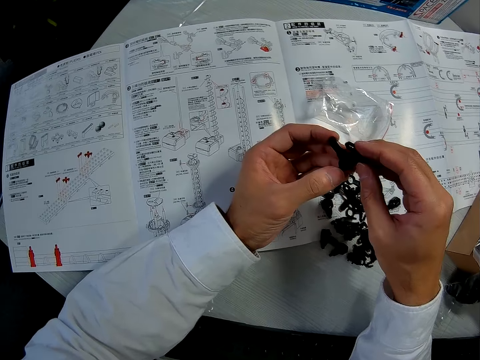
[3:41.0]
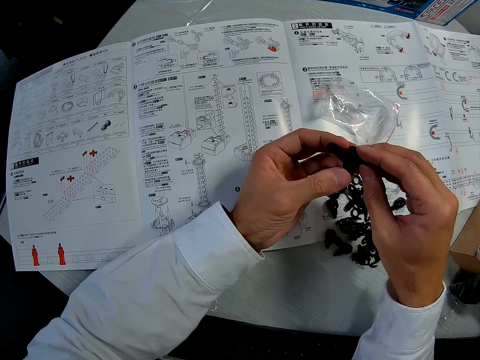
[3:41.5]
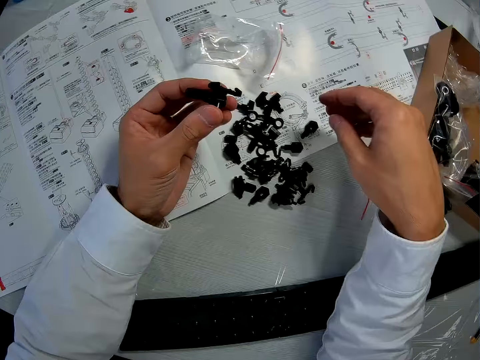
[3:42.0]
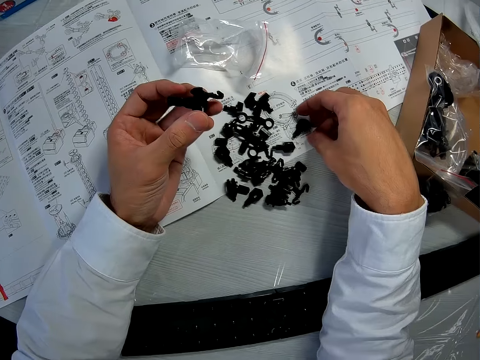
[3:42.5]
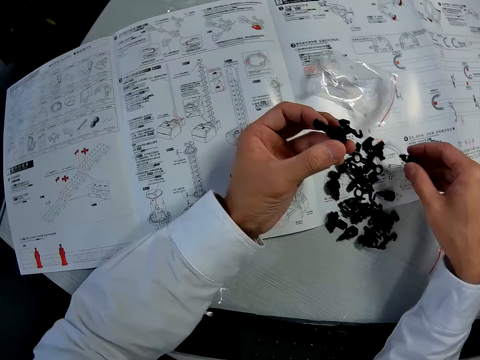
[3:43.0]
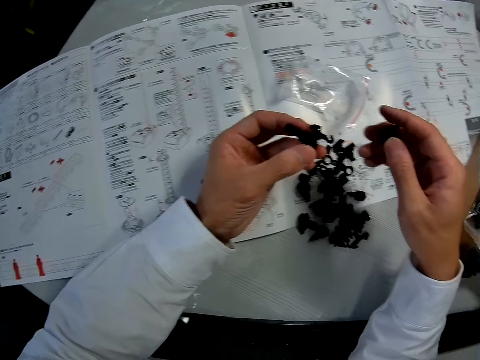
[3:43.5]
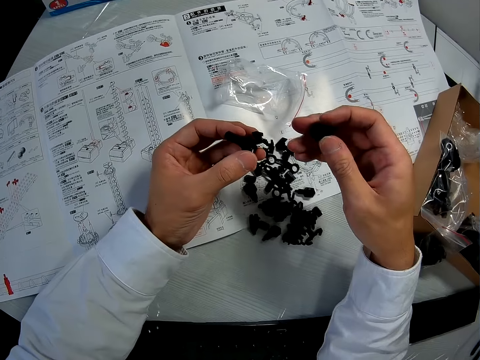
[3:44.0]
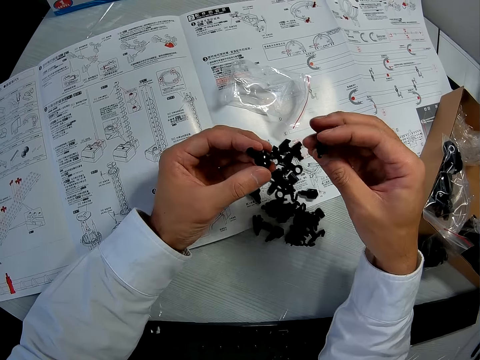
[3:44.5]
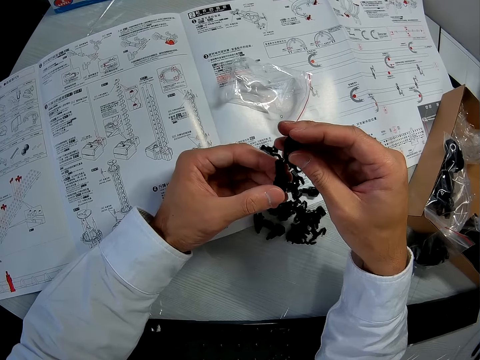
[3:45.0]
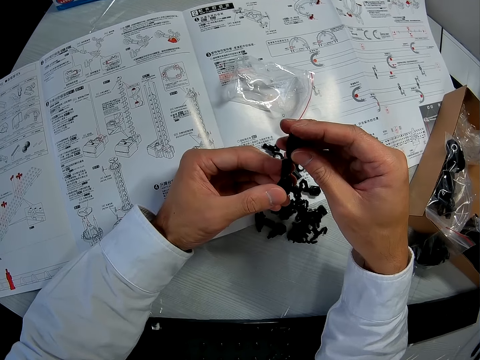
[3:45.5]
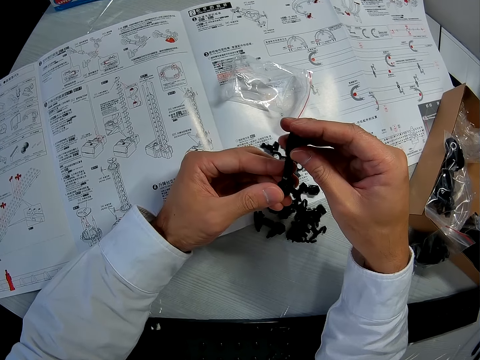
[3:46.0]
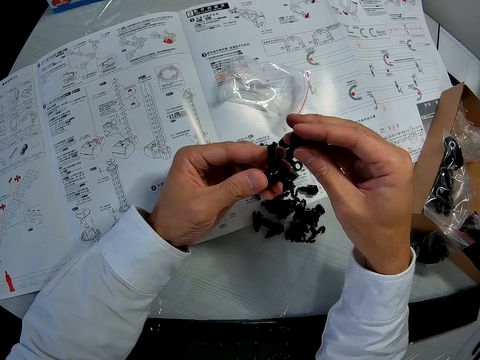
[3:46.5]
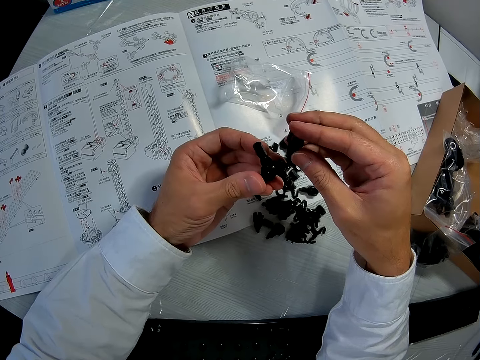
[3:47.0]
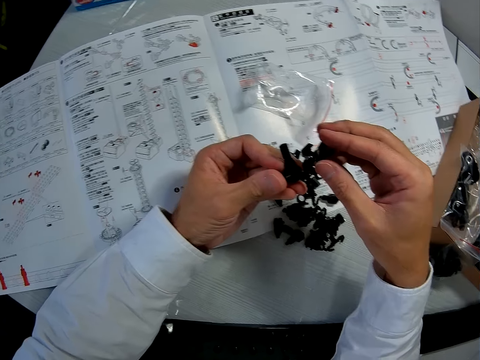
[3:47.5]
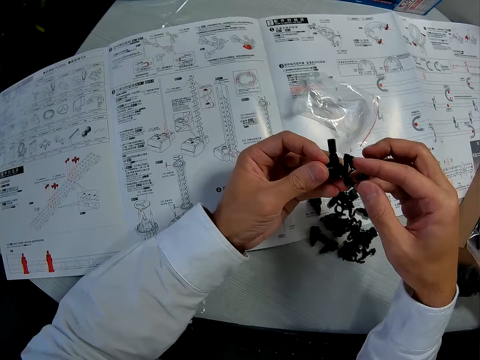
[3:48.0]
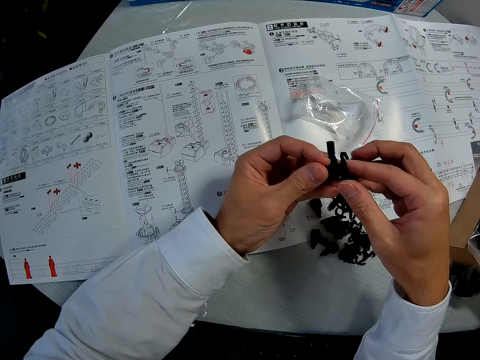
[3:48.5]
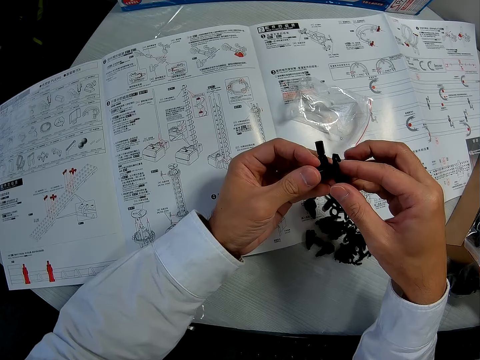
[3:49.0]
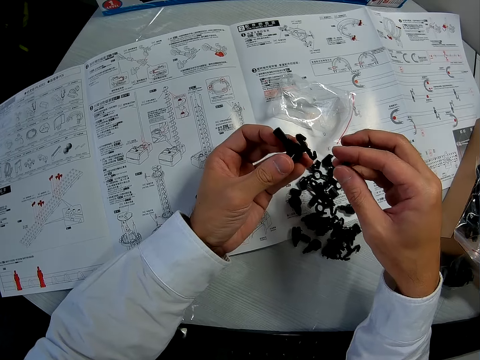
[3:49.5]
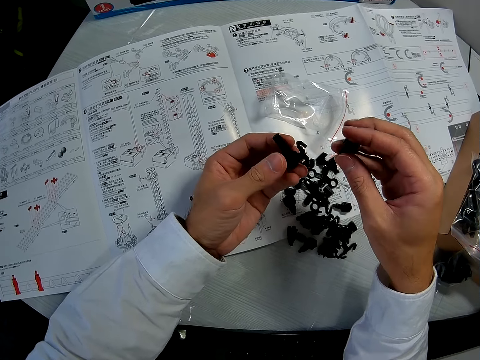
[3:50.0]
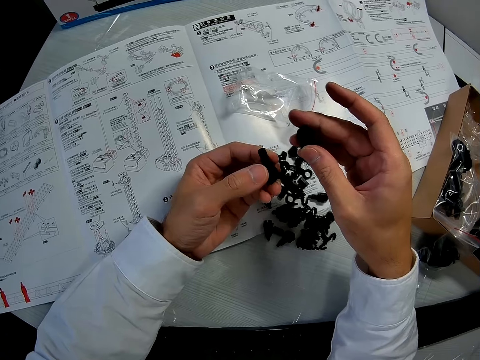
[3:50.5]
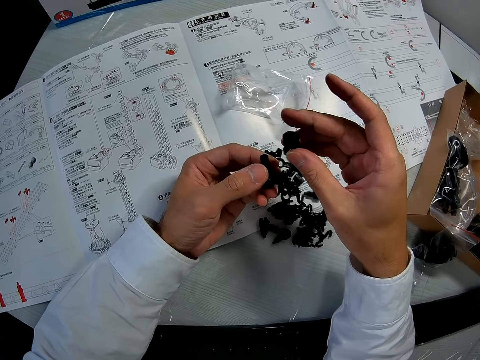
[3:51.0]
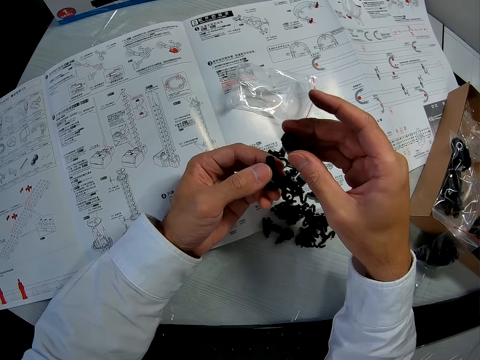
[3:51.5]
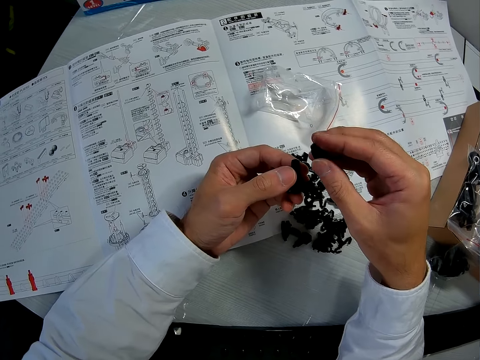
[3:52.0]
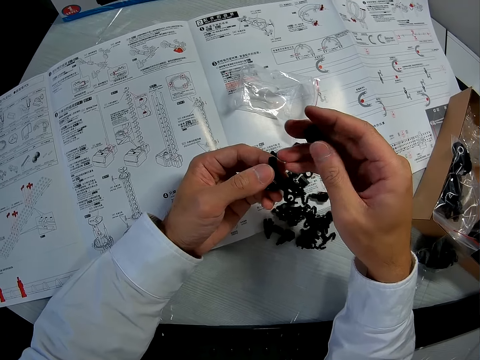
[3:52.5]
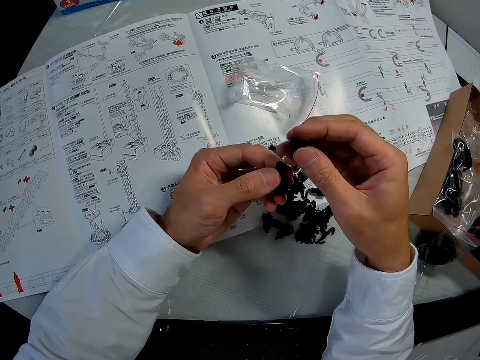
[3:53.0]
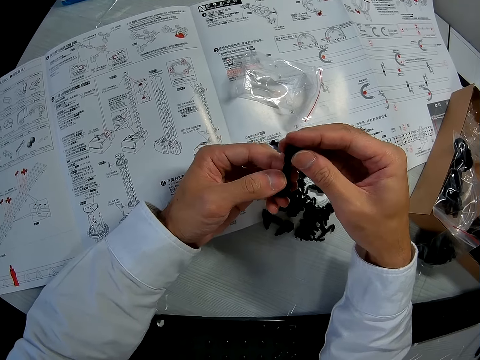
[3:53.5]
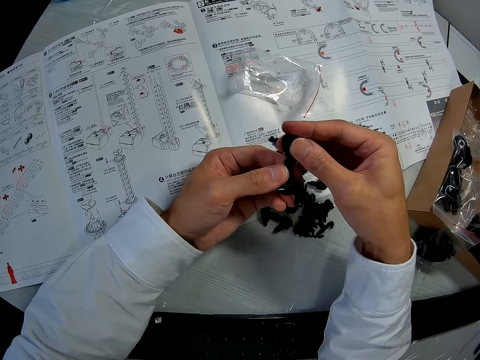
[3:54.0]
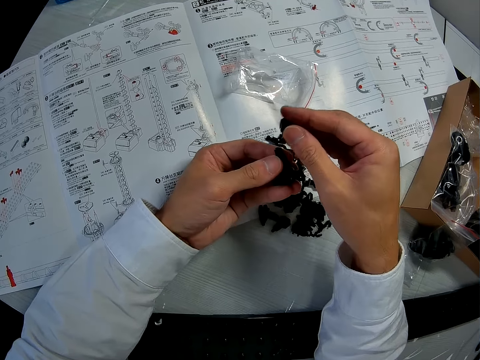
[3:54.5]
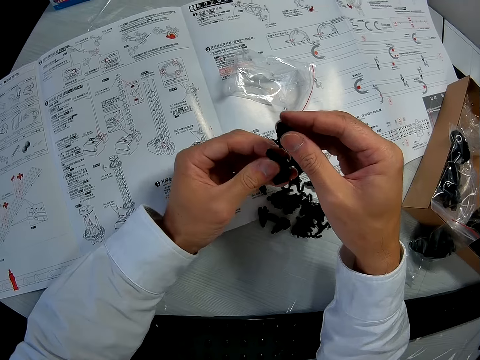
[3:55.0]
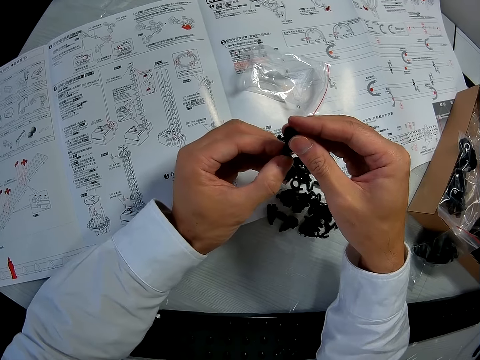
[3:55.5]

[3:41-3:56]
The camera wearer picks another arm from the paper. They fix the arm on the other arms.

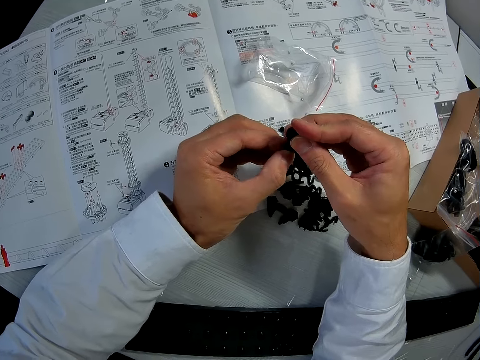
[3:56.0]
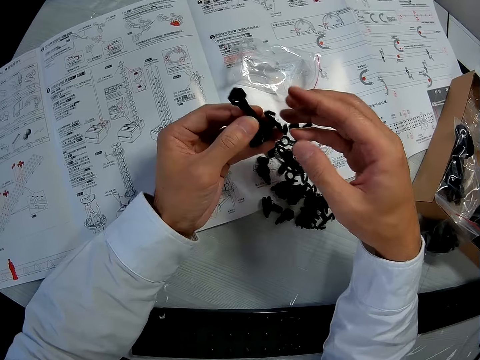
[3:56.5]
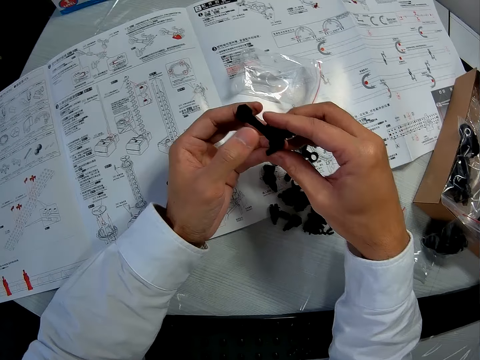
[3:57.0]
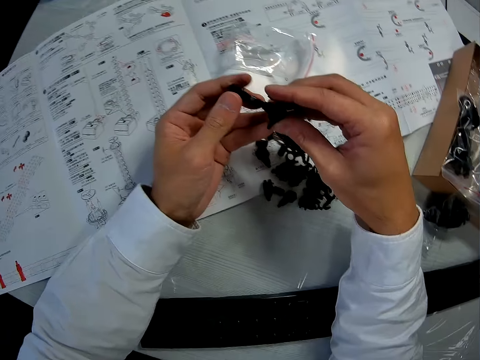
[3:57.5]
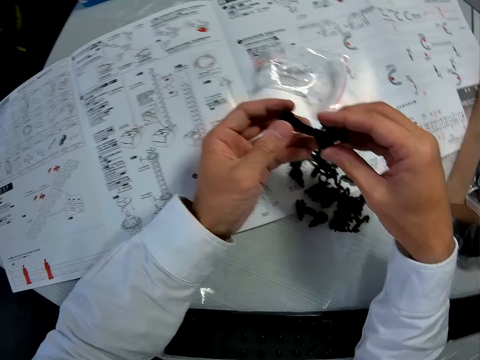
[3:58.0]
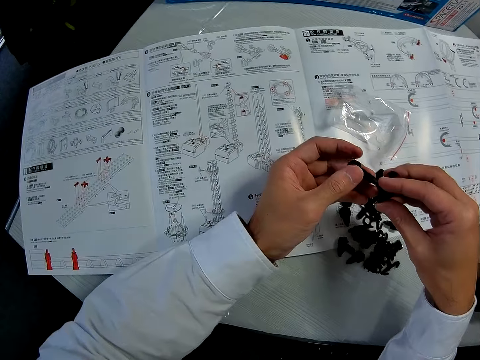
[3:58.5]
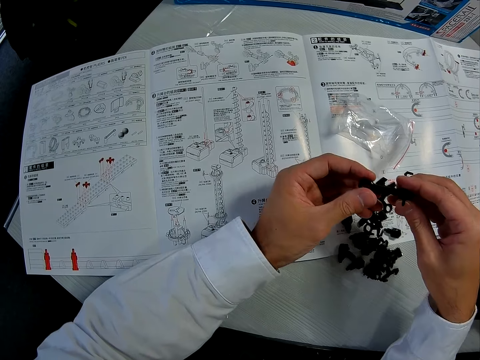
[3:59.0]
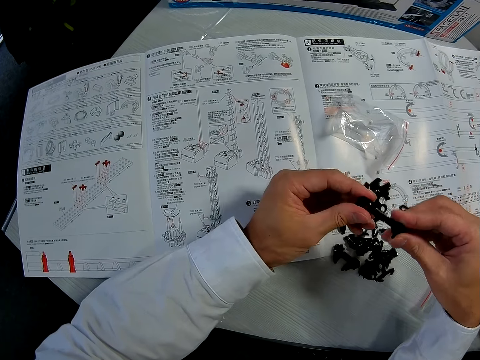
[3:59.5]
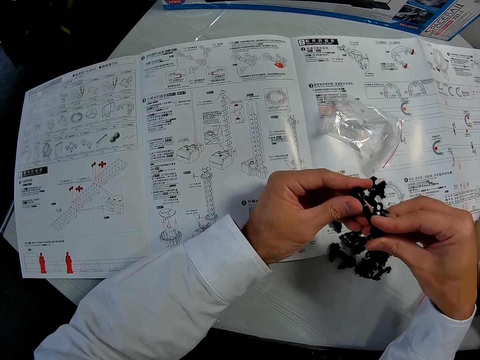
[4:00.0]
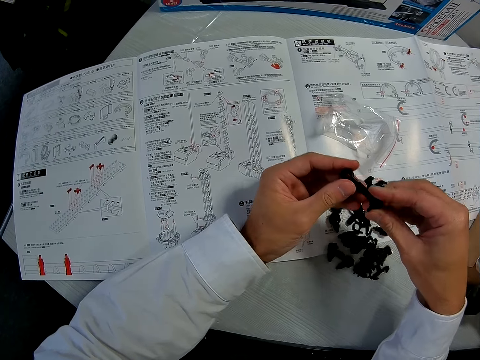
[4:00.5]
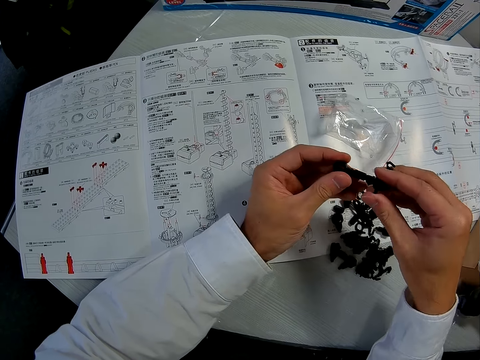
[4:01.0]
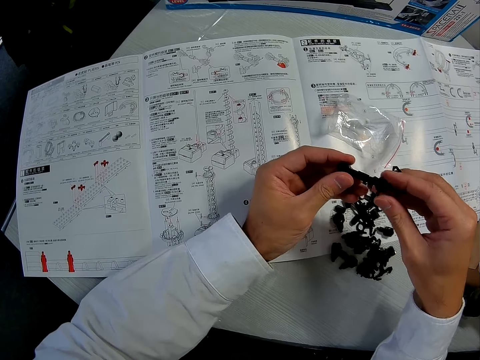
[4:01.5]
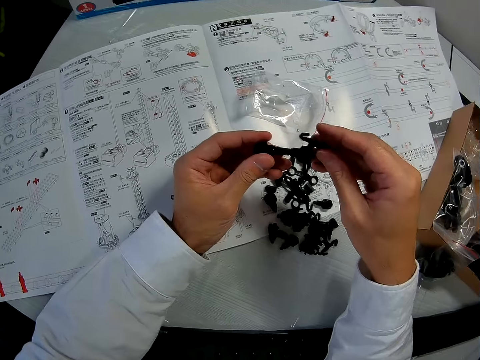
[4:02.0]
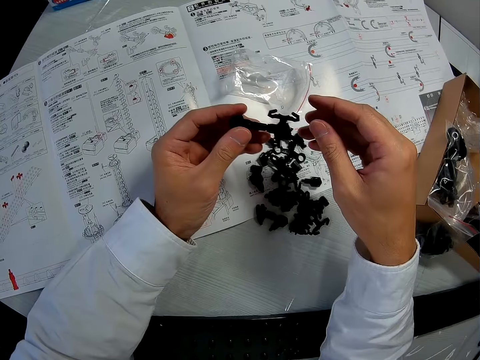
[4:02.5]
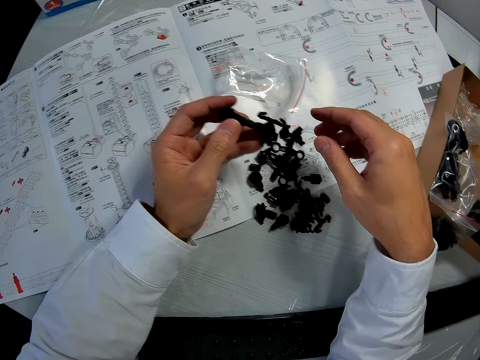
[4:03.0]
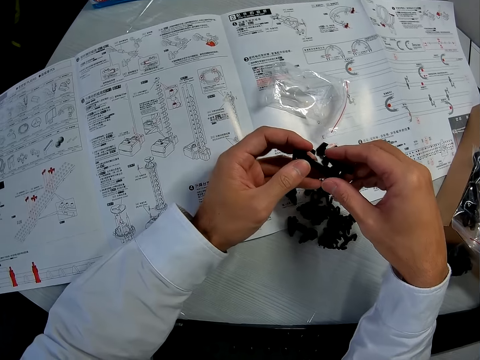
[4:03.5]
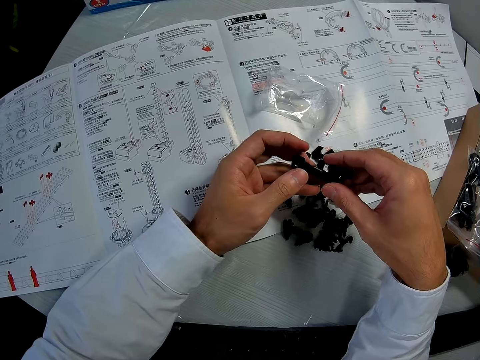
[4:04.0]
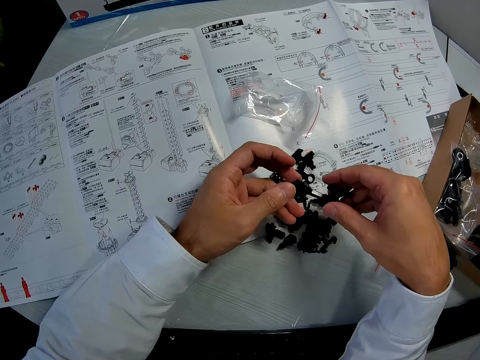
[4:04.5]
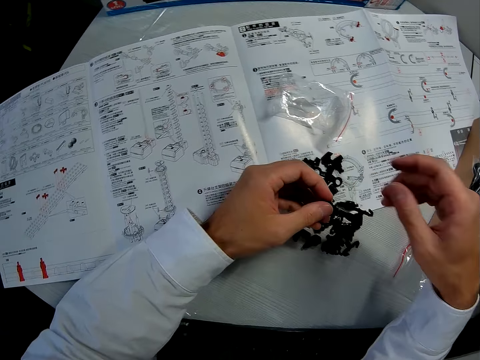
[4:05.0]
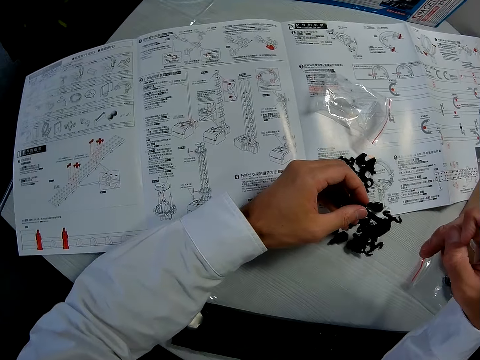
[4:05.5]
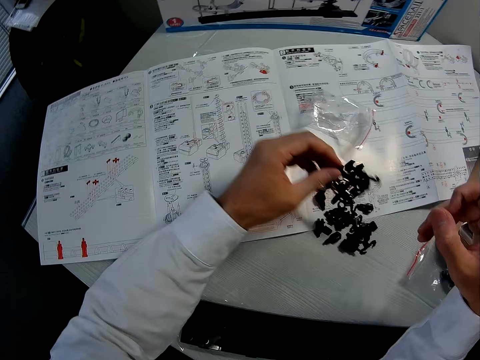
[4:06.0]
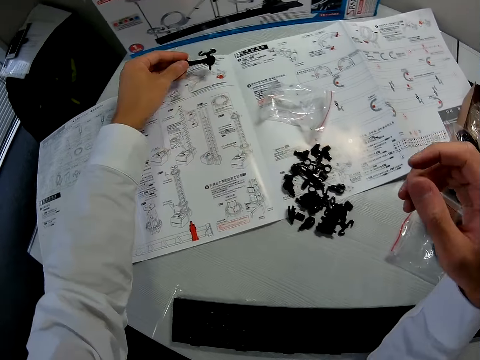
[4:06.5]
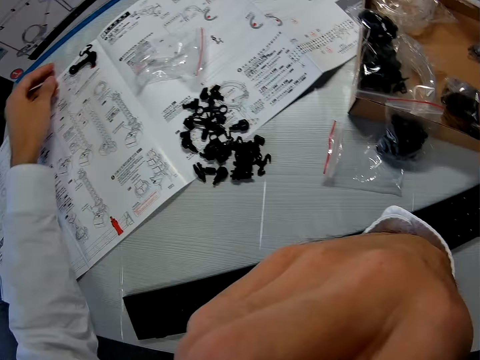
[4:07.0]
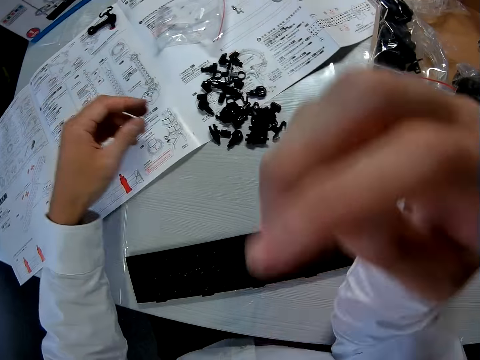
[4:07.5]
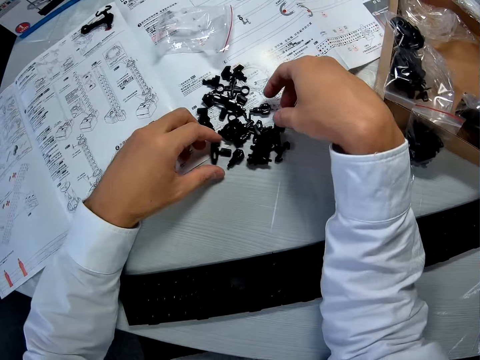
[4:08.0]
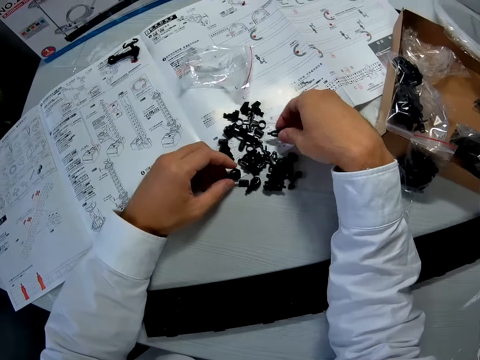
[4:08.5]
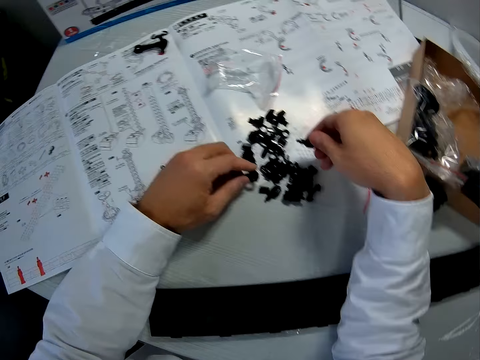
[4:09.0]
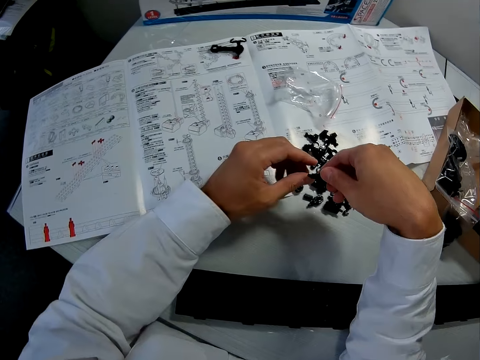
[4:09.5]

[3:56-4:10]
The camera wearer looks at the fixed arms. He lifts his hand. He places the fixed arm on the paper, and rubs his face. He picks another arm from the paper.
